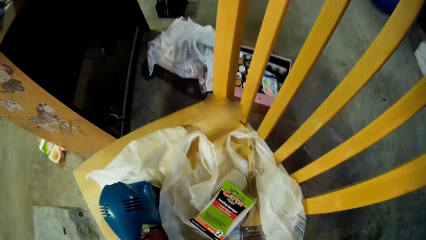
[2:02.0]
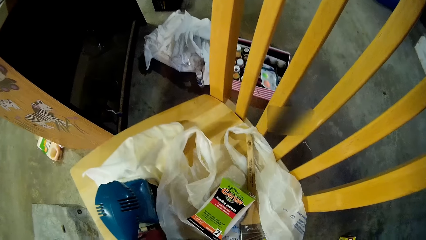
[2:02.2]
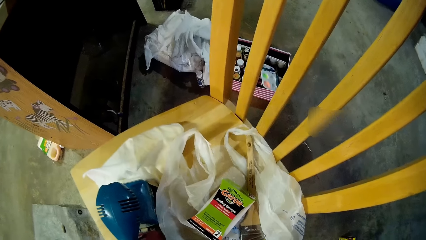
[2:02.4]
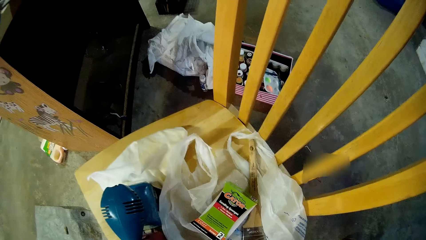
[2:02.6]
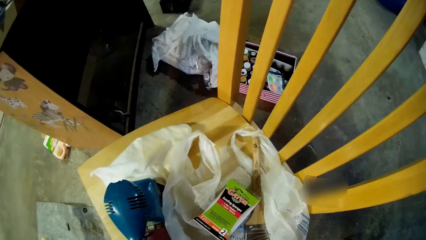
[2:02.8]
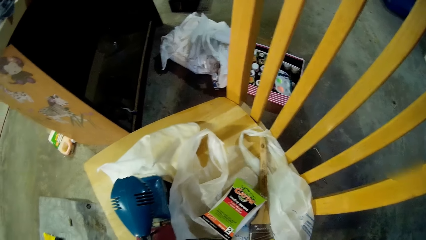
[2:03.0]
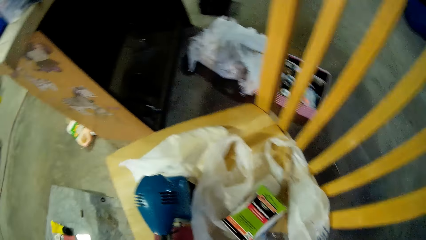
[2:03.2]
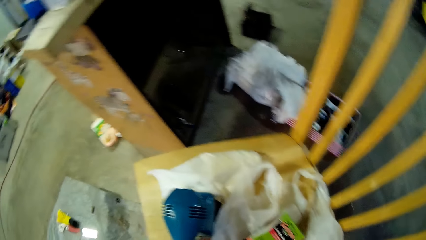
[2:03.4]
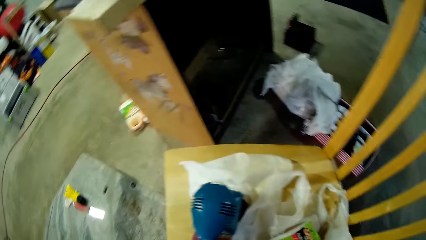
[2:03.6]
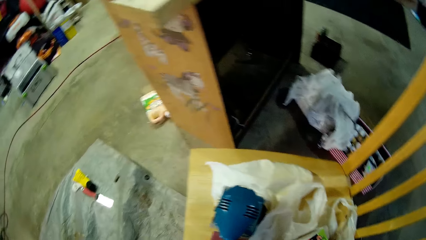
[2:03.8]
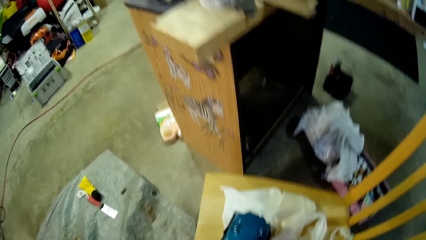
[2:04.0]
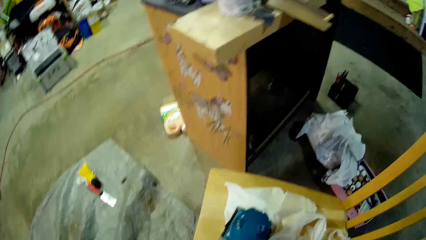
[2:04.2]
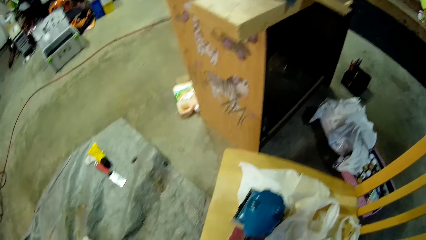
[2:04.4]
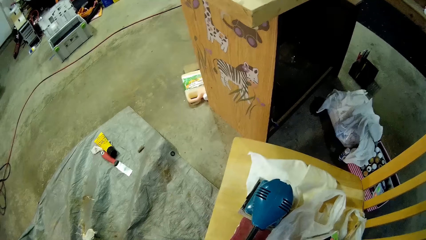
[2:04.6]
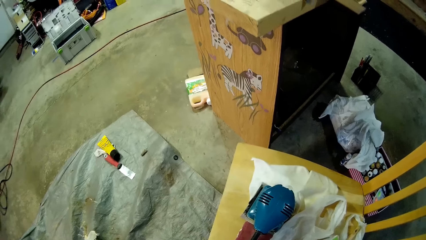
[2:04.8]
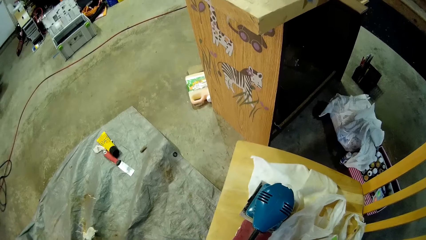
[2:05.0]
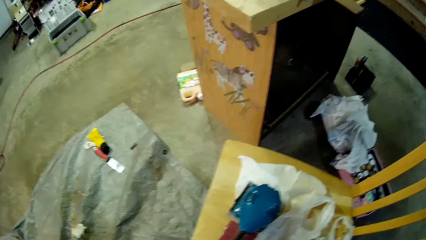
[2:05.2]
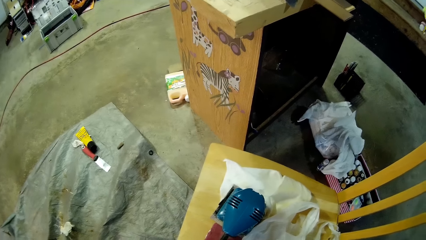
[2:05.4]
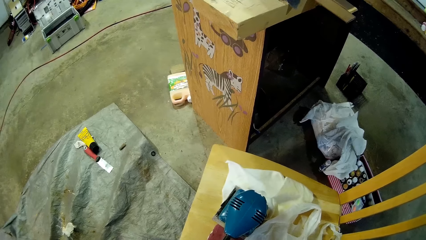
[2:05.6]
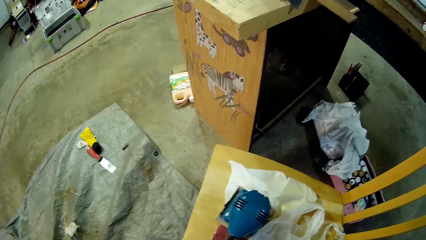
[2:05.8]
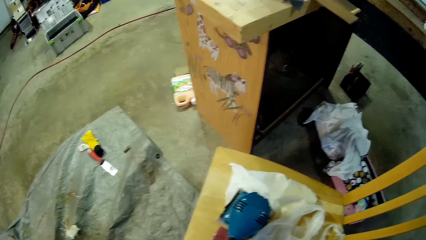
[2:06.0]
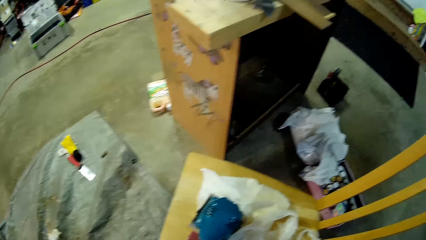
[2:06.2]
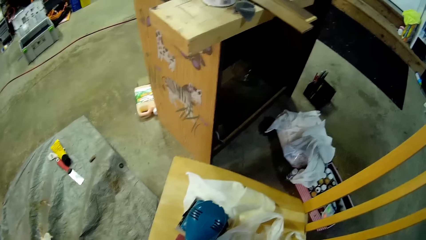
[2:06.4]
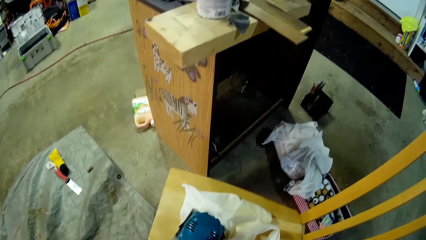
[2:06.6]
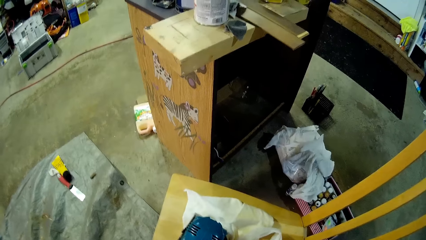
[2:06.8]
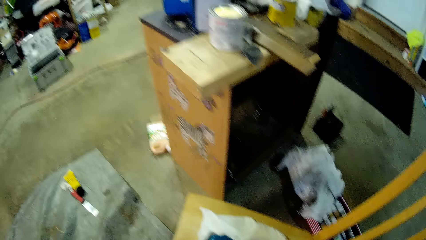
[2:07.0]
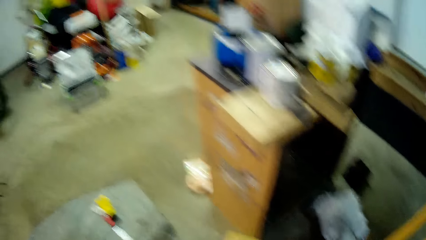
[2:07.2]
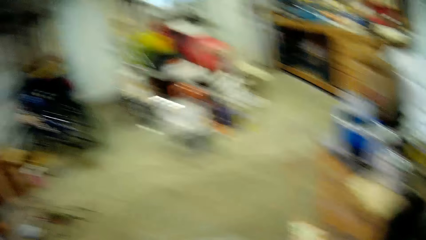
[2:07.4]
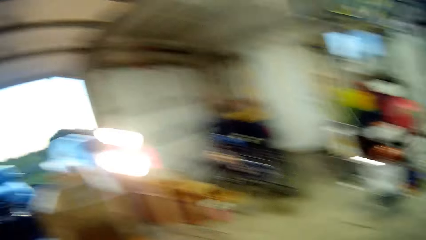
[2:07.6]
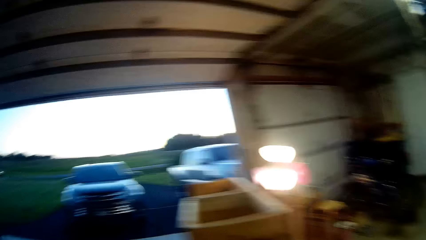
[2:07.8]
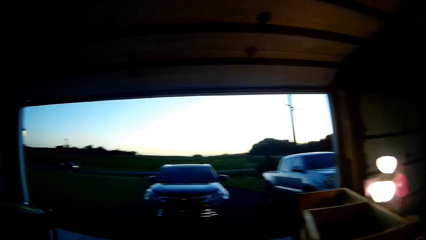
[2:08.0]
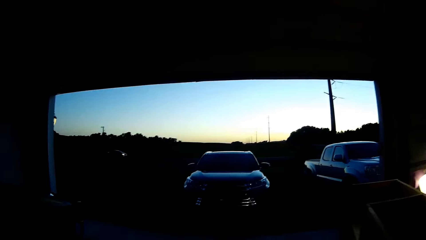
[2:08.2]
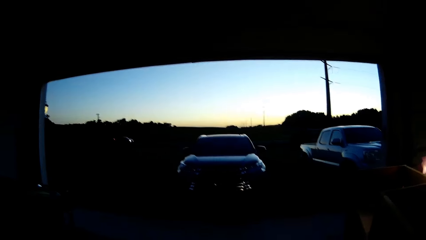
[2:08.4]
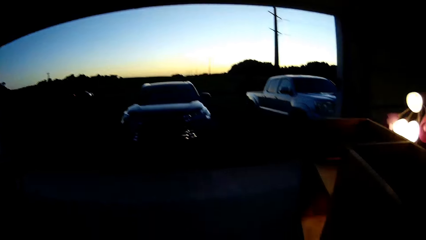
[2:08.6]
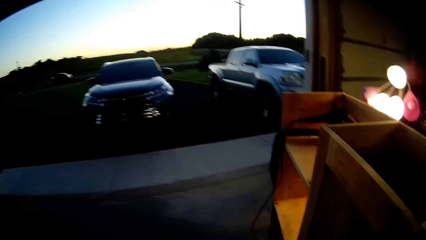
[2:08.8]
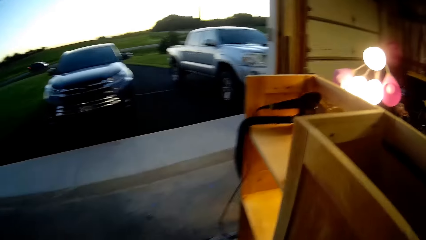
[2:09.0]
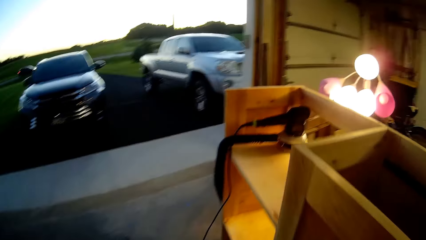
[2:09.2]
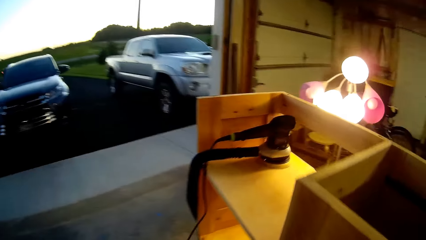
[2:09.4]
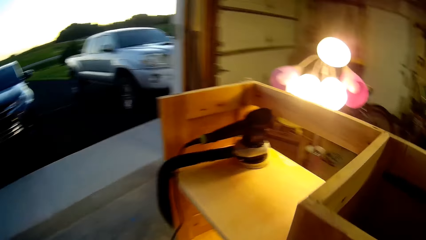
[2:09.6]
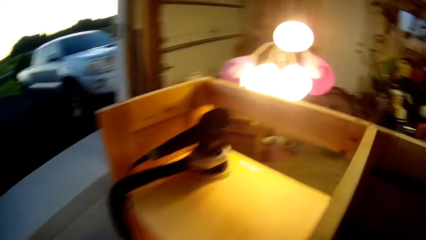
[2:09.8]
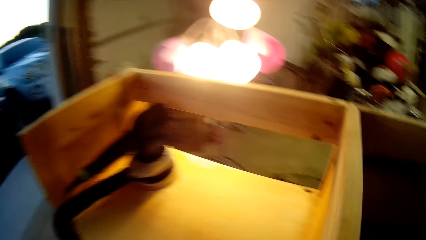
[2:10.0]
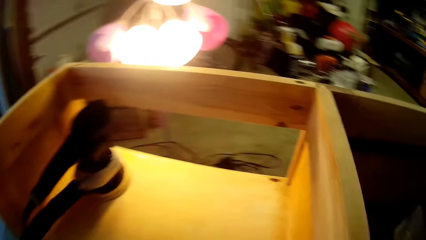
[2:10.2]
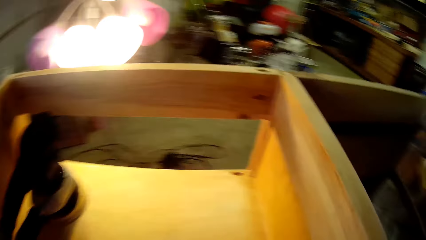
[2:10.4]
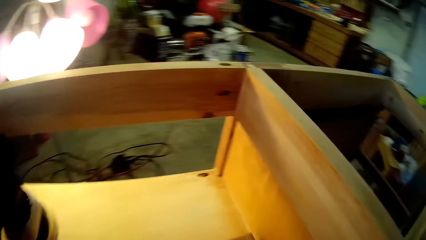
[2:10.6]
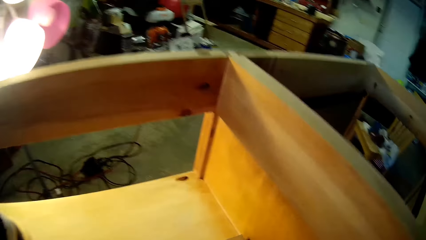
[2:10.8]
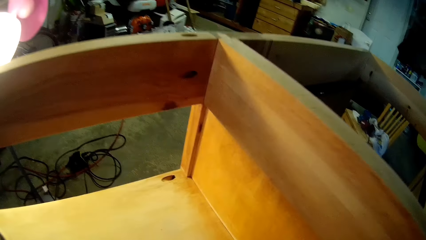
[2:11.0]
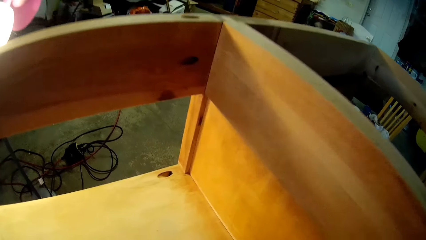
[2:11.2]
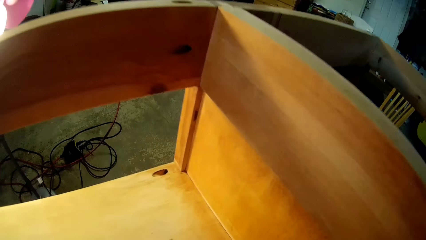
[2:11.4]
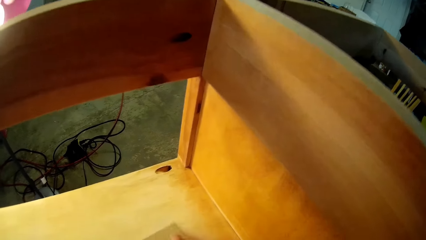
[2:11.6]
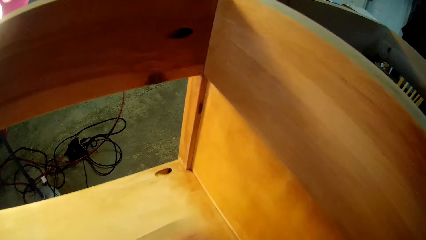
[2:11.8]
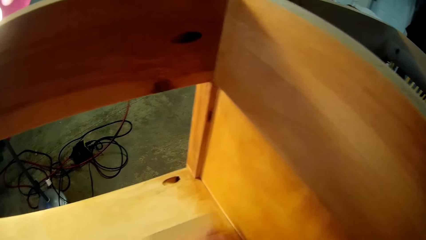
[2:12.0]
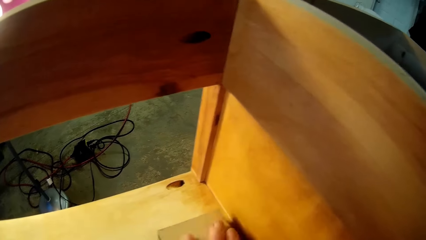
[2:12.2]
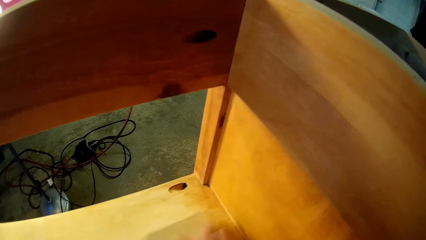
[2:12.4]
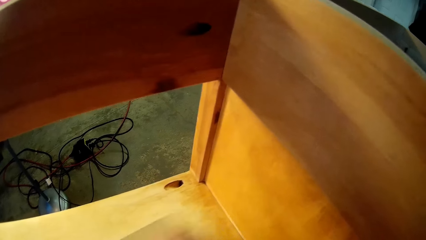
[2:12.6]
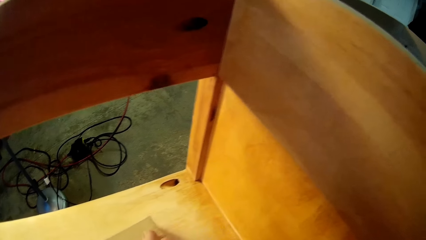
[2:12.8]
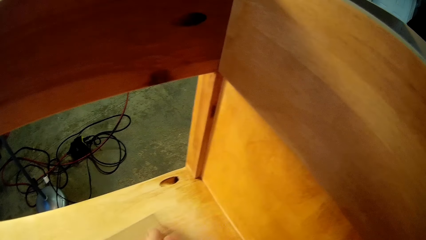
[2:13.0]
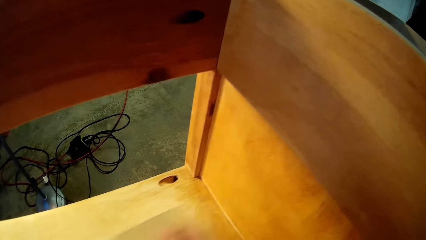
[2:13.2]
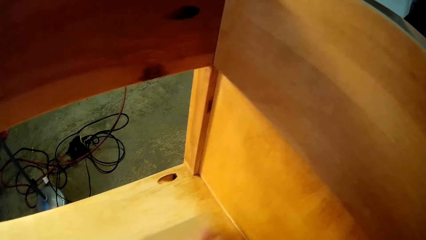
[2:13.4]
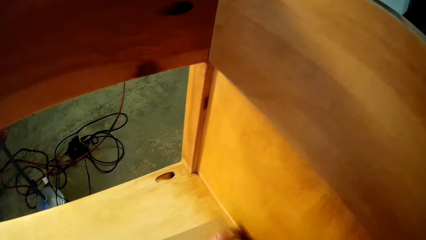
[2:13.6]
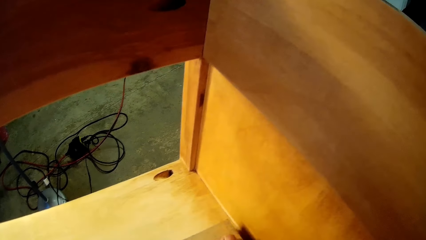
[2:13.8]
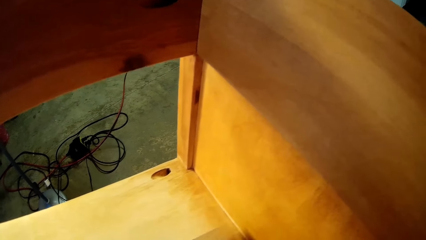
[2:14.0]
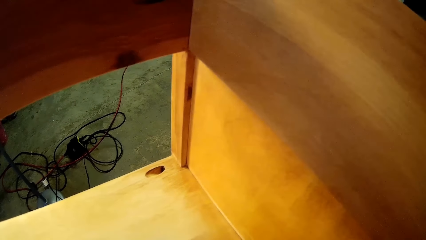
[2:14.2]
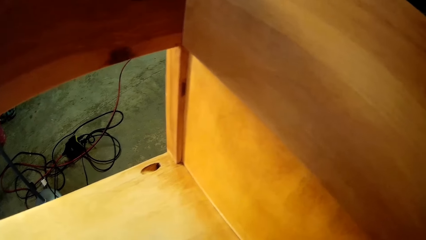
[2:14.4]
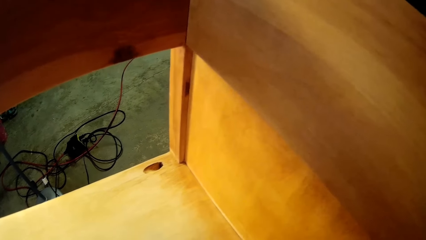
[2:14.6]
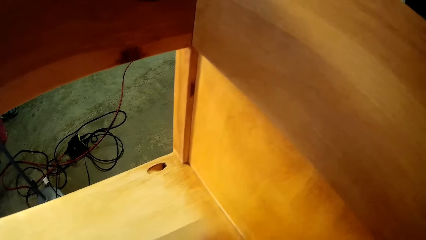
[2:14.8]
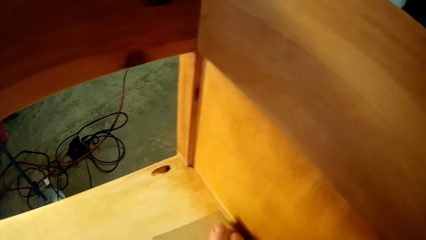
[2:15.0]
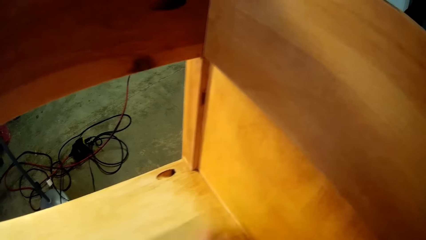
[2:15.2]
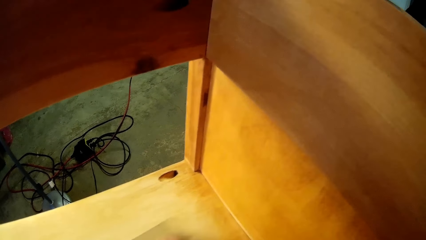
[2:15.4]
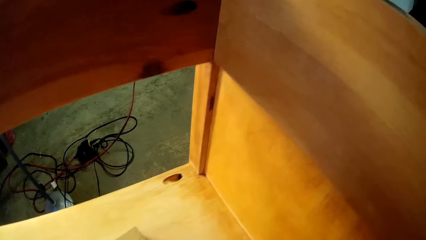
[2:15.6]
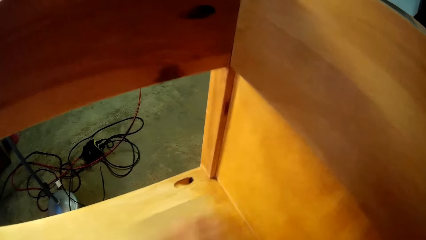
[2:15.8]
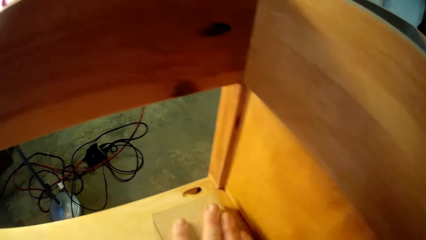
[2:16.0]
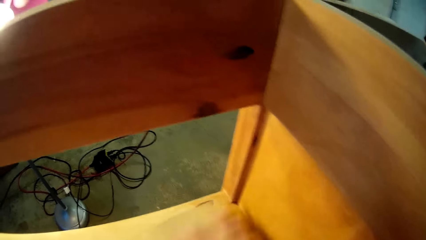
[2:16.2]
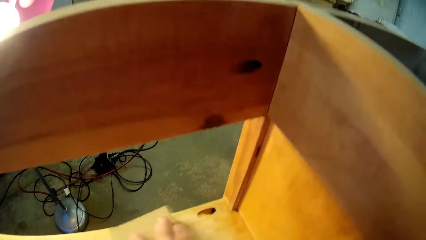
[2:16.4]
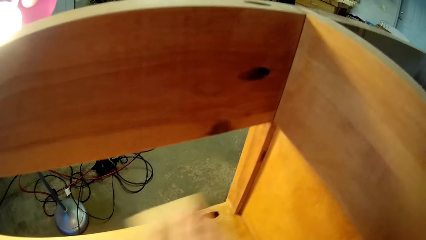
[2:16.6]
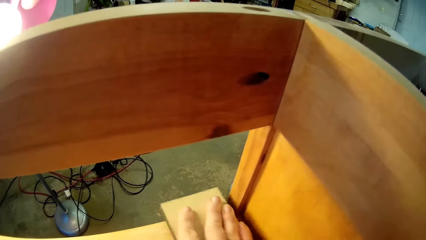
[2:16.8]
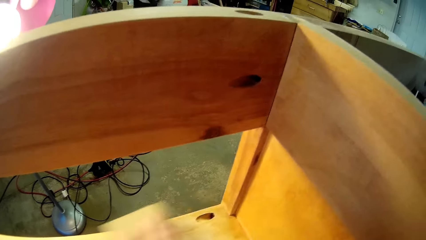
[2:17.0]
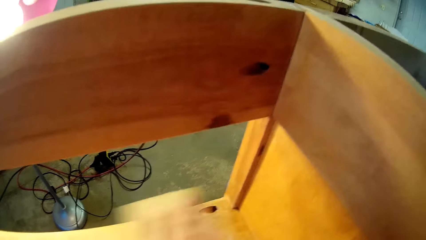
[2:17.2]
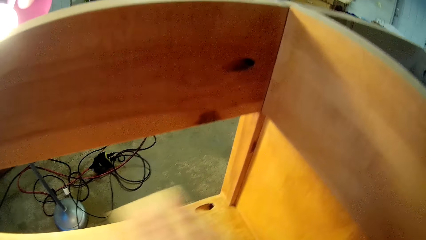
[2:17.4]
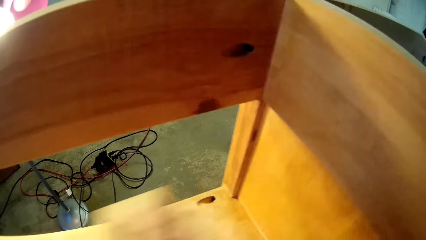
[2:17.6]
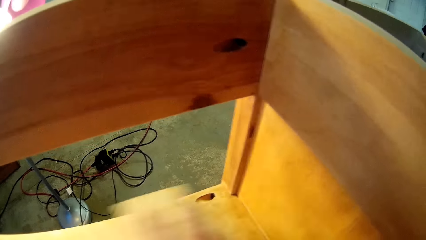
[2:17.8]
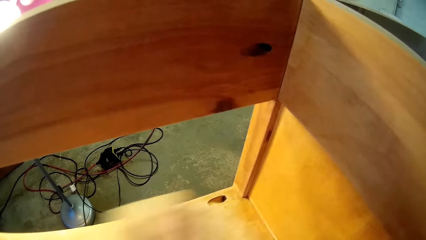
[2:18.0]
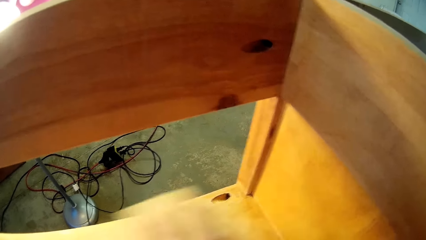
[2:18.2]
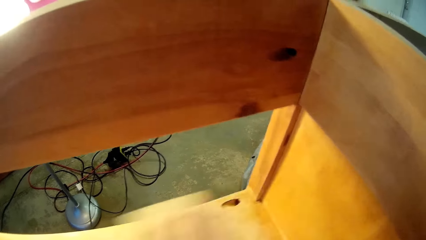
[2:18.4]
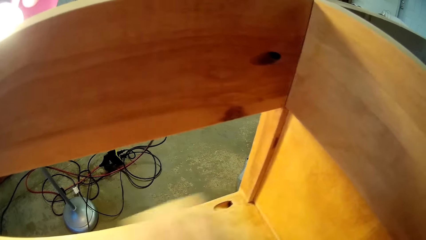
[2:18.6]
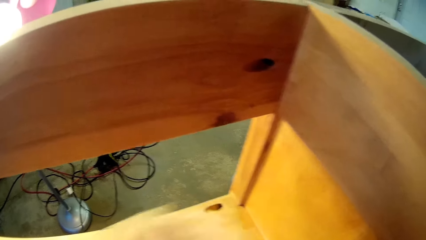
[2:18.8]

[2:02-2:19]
The camera wearer looks around. They pick a sandpaper on the chair. They stand still. They walk in the workshop. They scrub on the wood using the sandpaper.
